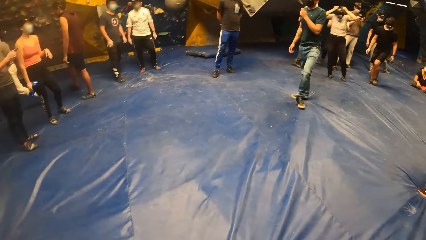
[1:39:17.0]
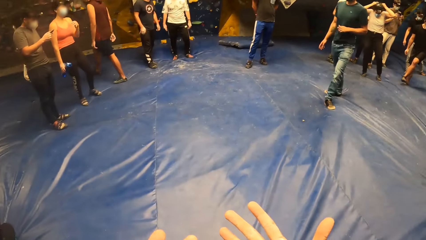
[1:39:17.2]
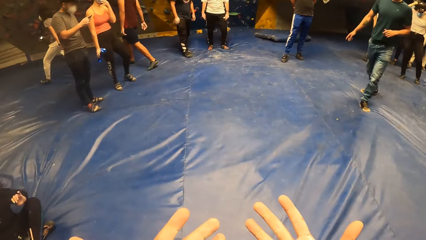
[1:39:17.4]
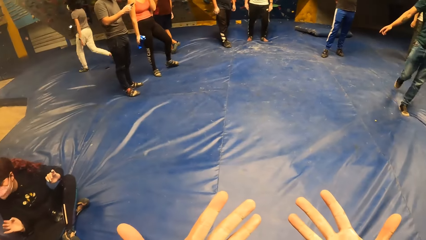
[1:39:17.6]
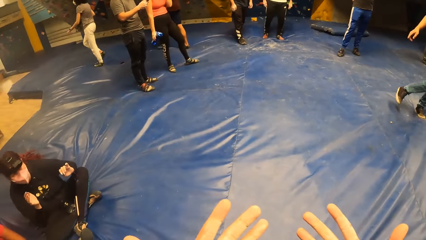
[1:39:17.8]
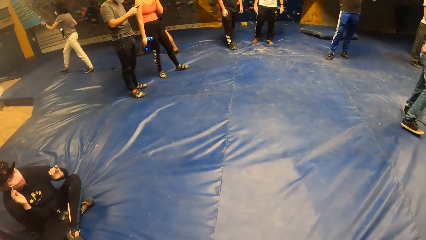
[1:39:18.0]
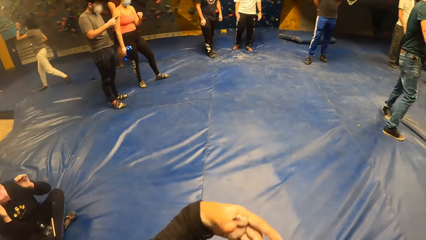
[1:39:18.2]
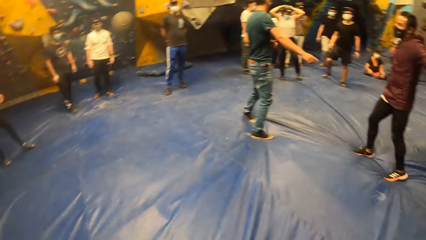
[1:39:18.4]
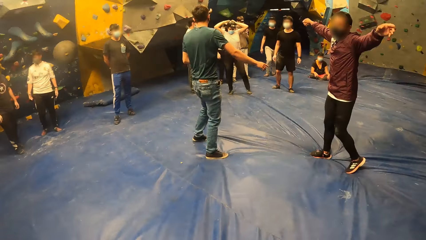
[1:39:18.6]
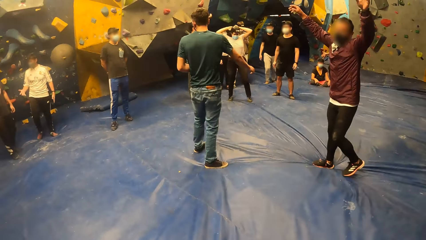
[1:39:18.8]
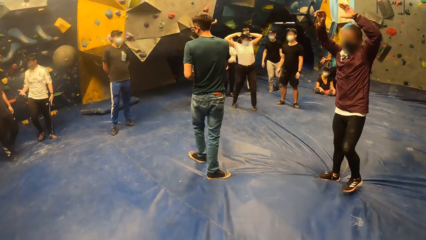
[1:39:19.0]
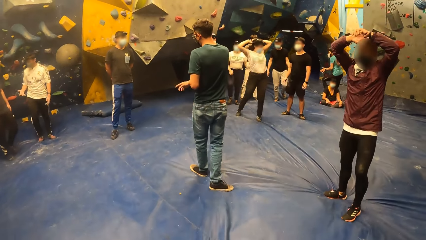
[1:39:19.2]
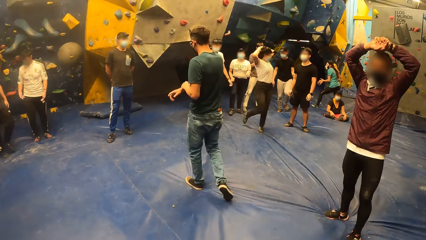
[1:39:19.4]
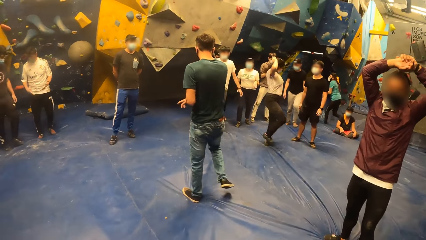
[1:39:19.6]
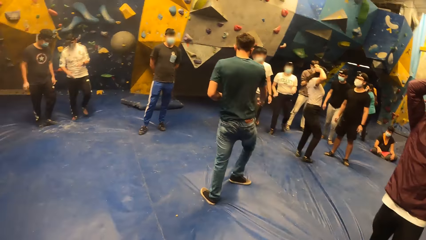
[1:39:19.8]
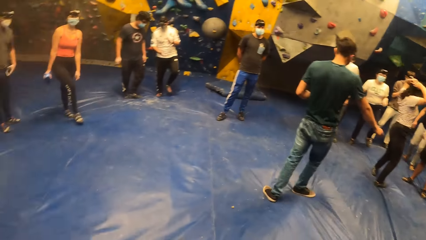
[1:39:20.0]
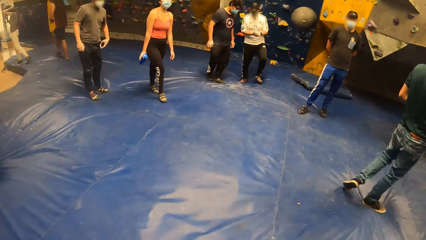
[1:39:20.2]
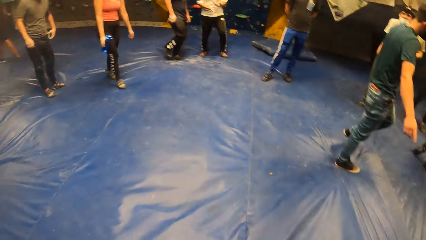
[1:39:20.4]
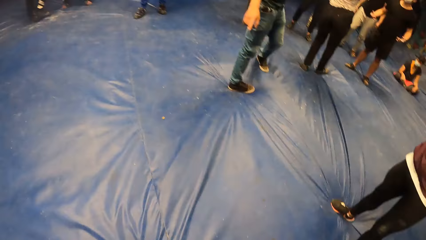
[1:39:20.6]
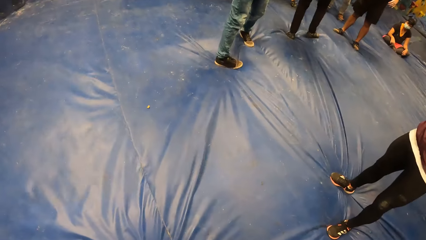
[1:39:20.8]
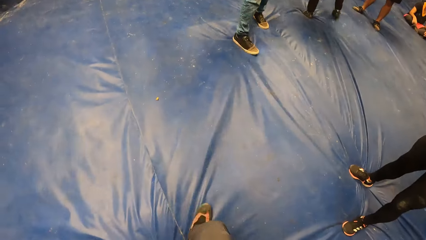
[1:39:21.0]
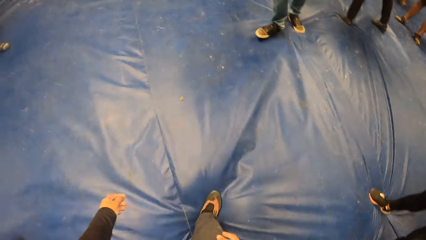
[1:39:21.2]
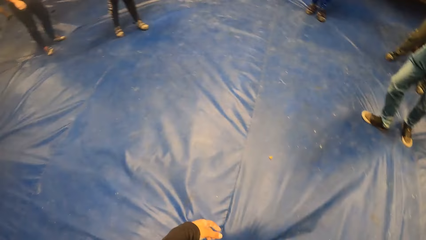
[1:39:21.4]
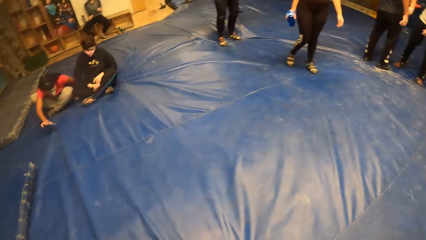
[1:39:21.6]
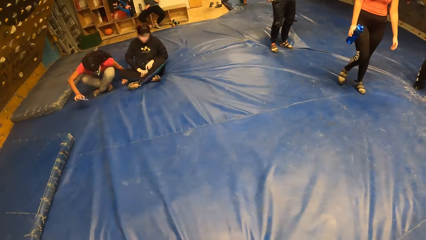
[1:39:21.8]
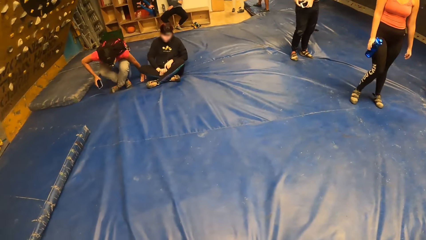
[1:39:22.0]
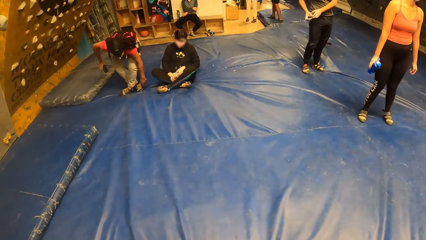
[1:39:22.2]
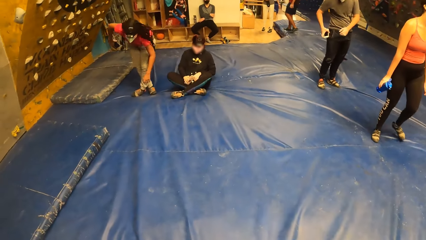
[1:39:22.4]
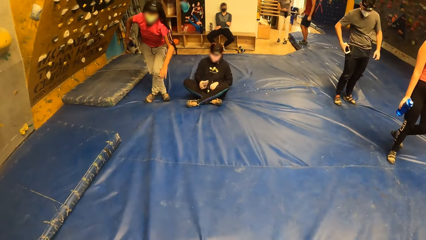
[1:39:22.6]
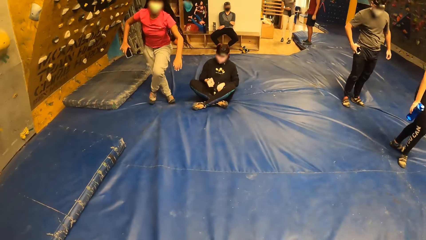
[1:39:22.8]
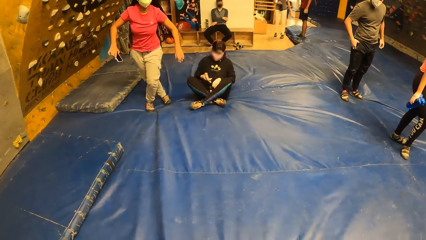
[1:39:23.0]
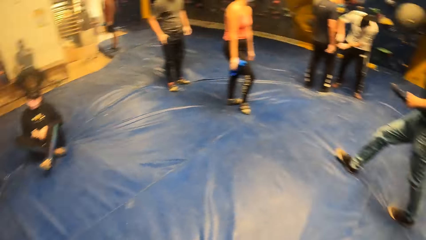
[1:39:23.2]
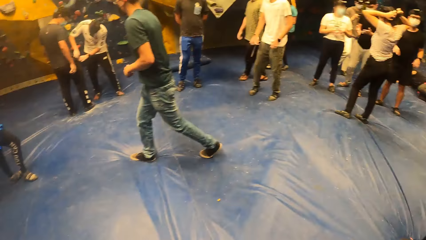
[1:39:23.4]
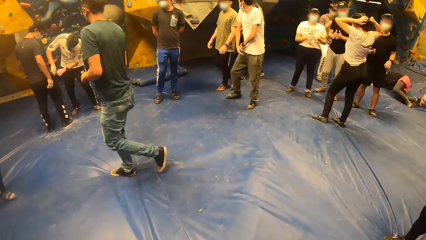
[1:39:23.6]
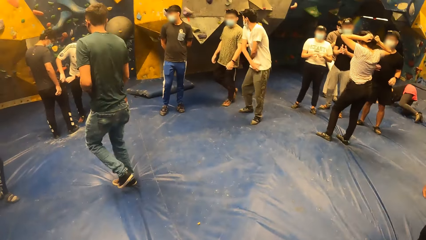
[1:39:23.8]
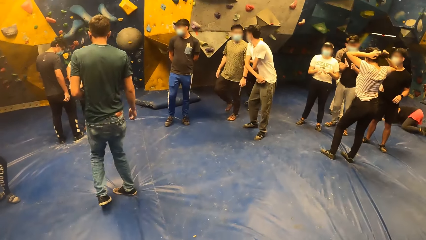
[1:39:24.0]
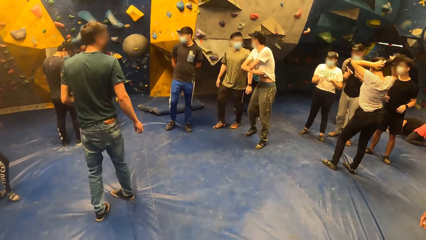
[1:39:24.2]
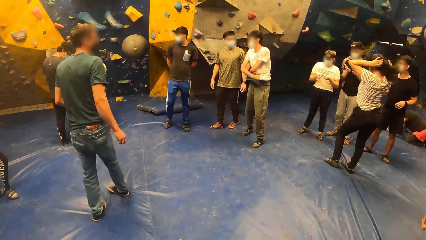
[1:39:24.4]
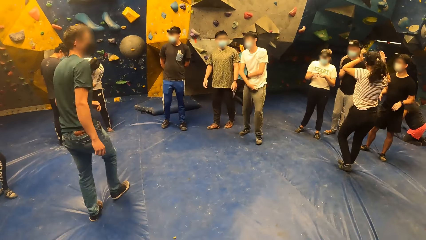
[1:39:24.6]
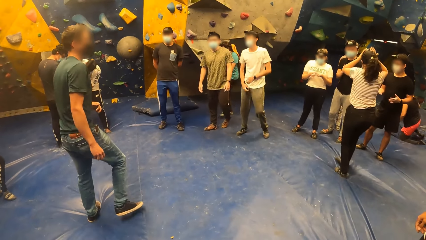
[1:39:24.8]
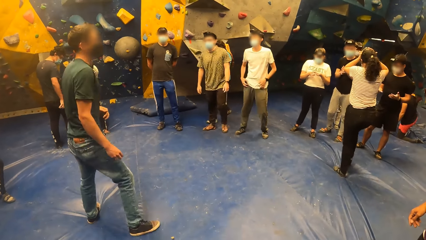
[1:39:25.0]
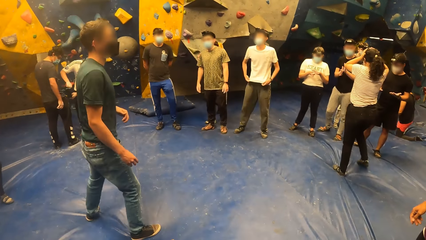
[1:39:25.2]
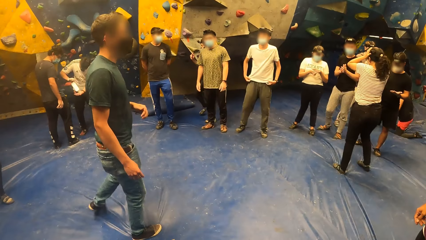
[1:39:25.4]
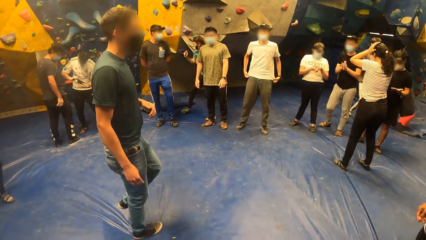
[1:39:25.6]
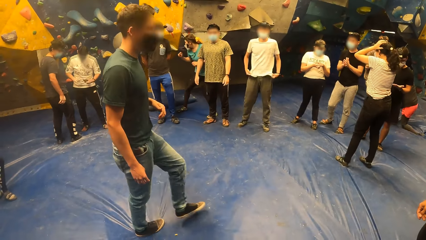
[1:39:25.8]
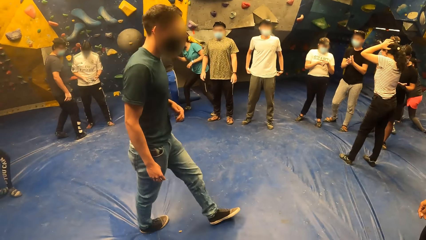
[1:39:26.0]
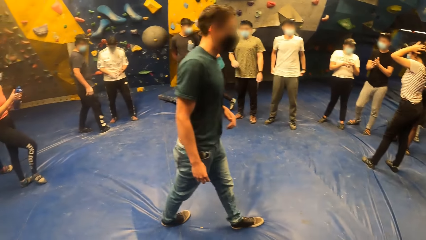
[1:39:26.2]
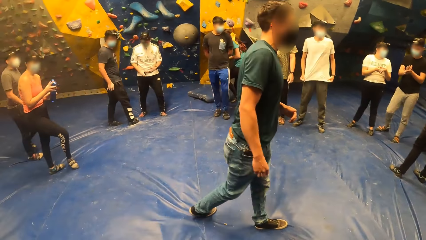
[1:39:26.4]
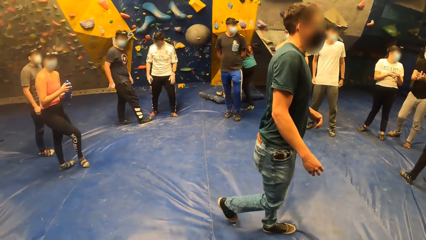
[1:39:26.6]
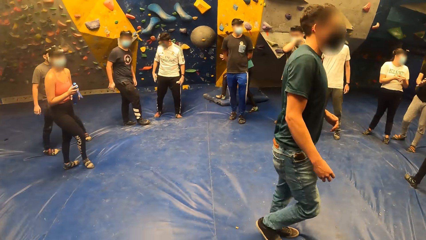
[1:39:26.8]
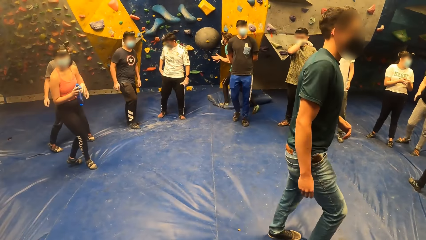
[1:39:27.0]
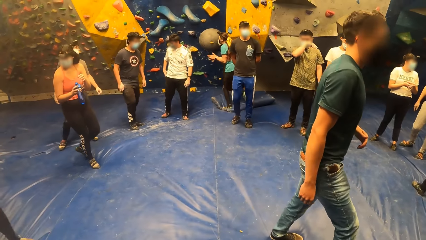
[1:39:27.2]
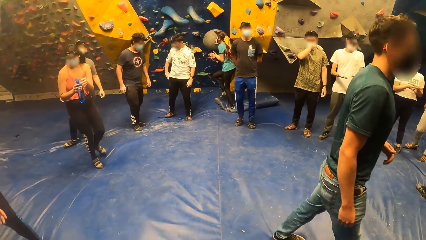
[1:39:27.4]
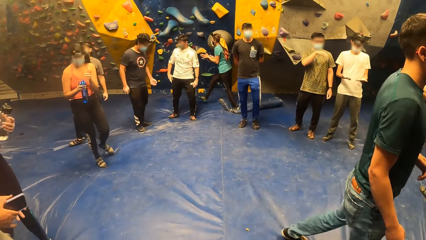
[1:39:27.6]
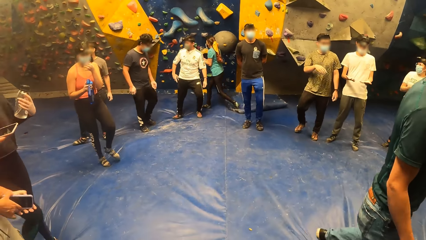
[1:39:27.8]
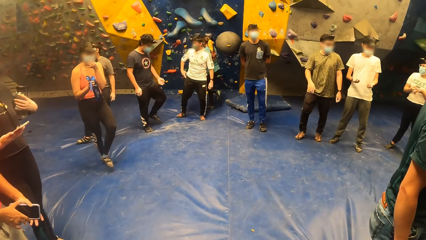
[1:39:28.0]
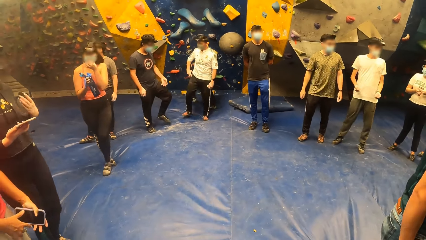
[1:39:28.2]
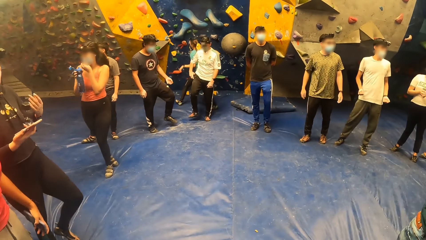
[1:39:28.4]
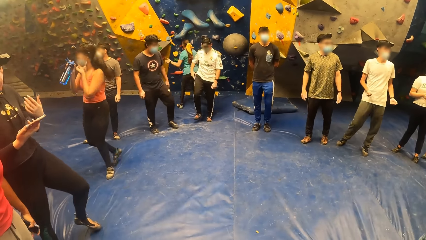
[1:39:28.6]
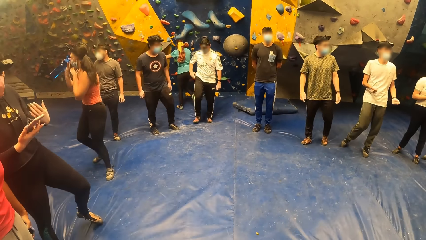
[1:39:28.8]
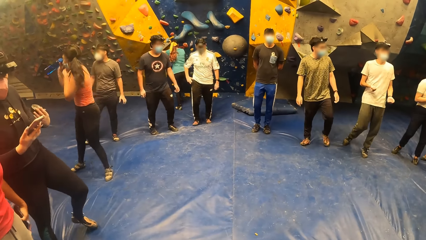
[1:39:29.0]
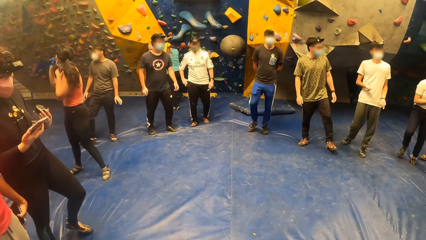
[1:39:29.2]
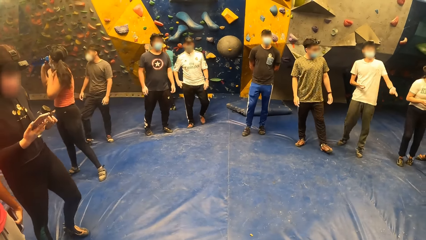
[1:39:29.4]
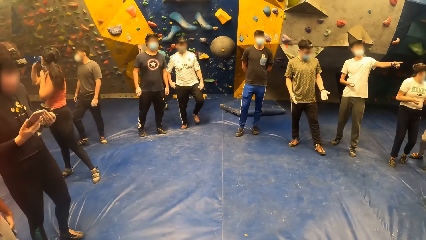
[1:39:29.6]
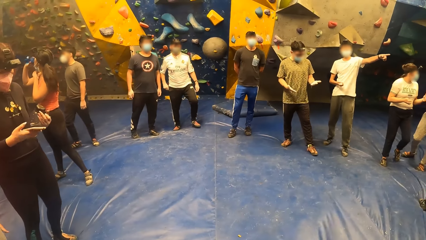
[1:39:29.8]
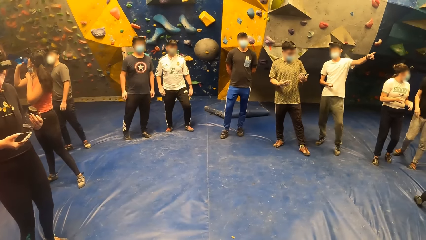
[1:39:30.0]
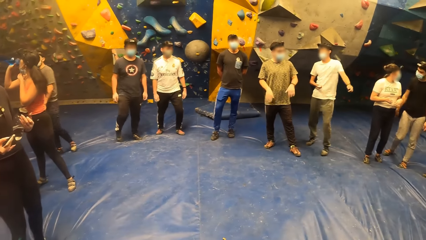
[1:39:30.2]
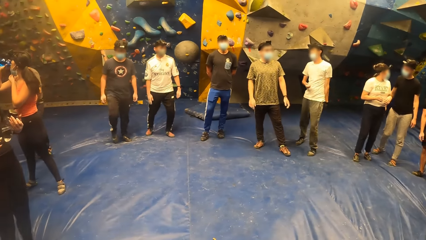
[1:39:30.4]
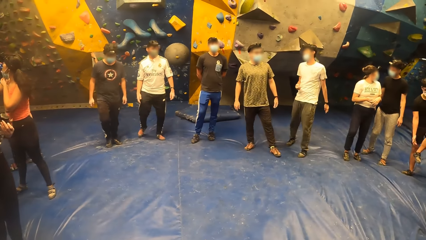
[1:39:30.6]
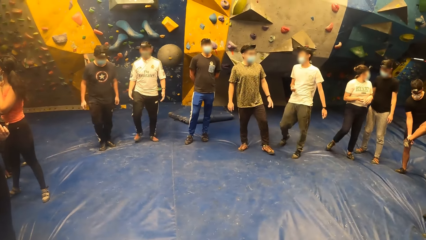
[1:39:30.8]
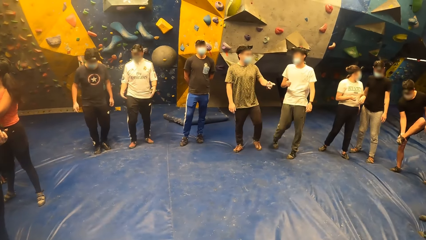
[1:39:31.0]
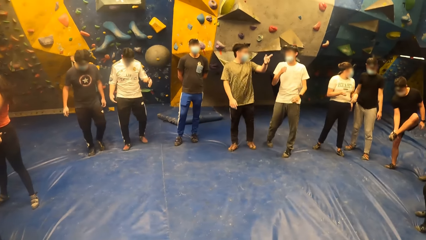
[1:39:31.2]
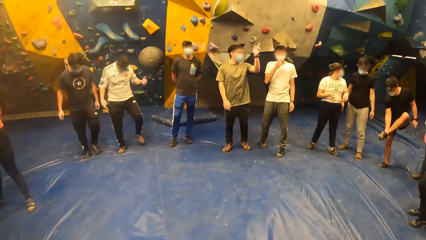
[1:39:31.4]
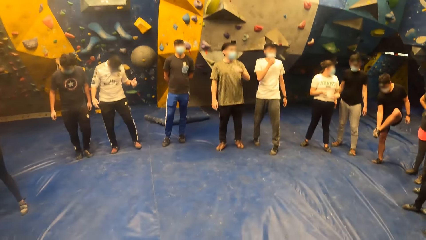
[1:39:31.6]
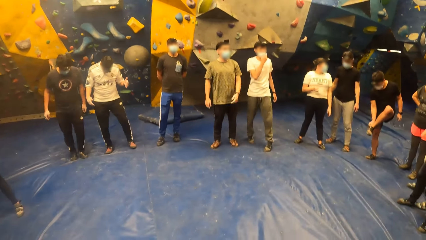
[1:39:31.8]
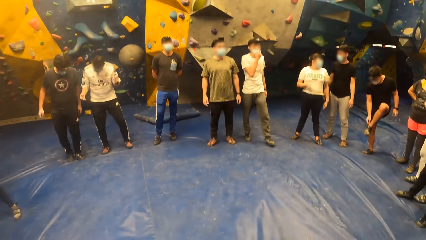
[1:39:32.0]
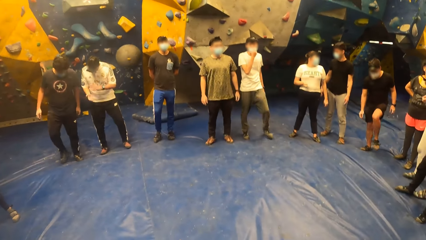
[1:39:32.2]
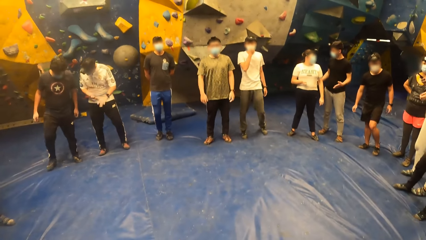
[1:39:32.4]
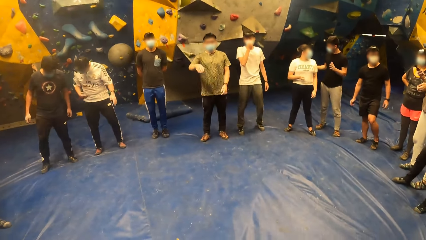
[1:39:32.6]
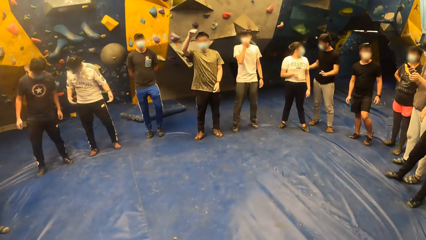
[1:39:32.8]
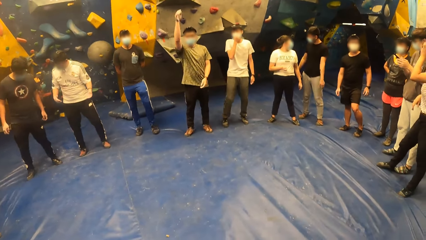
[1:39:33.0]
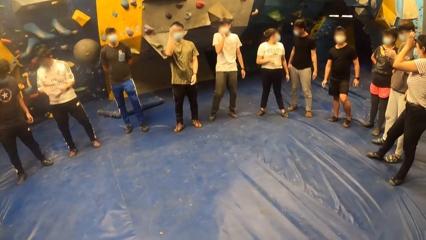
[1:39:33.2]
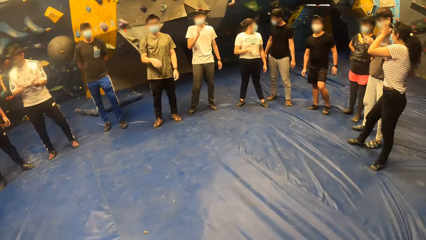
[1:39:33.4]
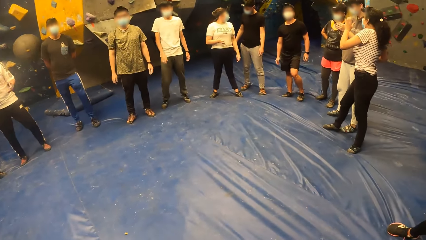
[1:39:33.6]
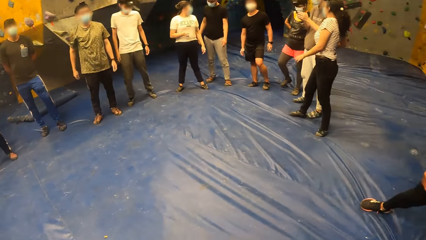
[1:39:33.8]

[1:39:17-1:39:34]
The camera wearer stretches his hands. He looks around the room. He moves around the room. He looks around the room. He forms in a circle with a group of people.
